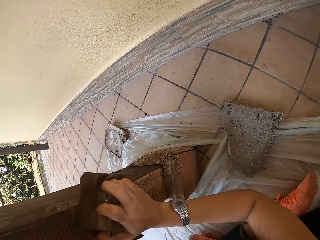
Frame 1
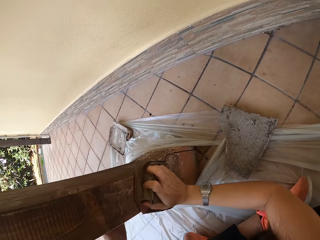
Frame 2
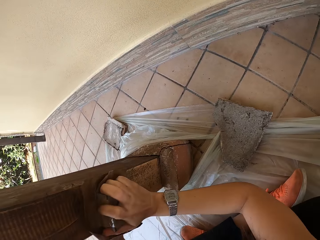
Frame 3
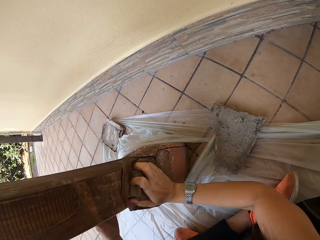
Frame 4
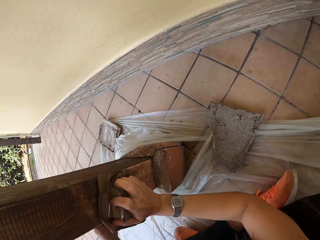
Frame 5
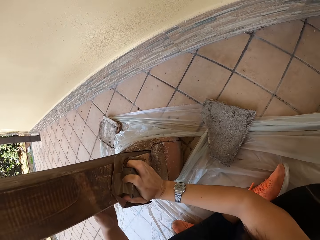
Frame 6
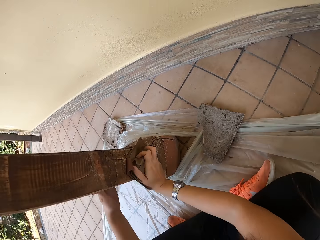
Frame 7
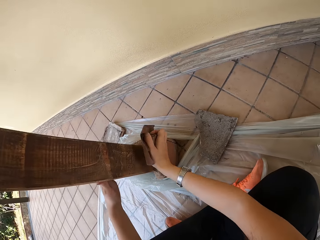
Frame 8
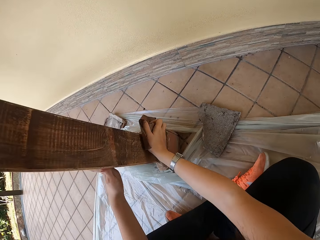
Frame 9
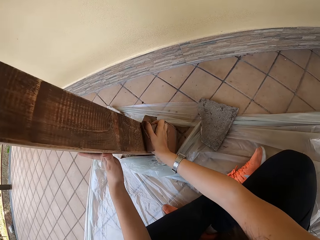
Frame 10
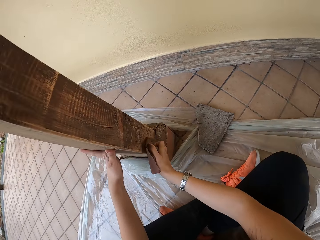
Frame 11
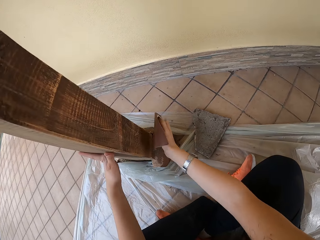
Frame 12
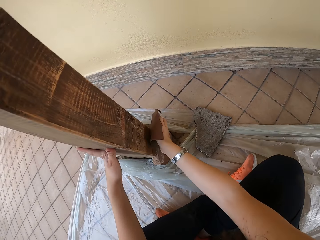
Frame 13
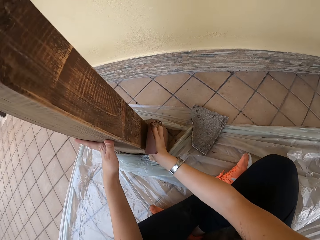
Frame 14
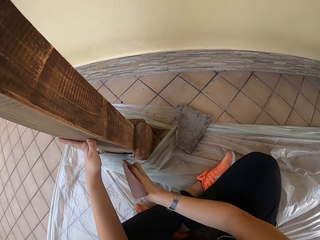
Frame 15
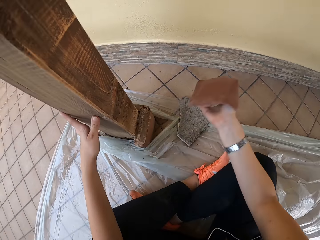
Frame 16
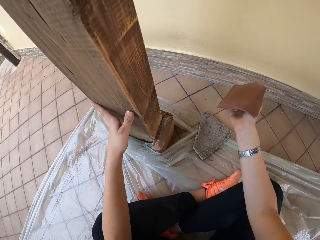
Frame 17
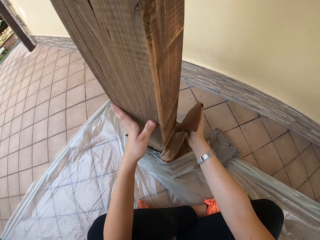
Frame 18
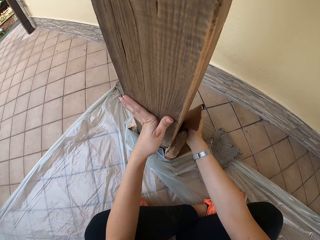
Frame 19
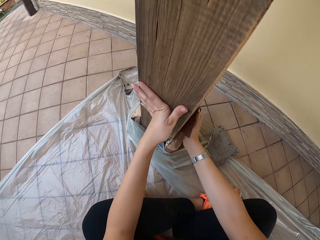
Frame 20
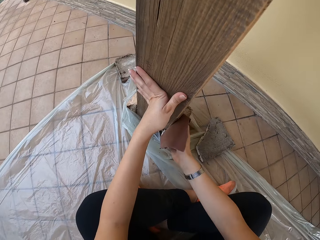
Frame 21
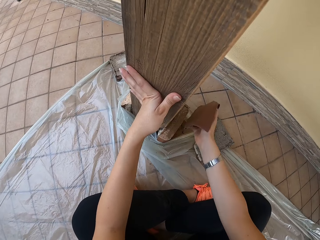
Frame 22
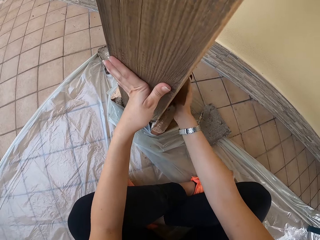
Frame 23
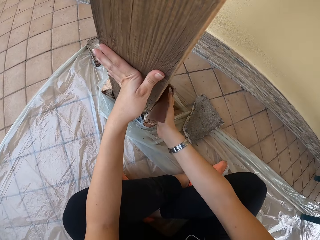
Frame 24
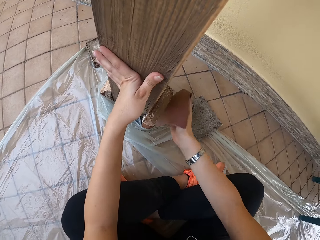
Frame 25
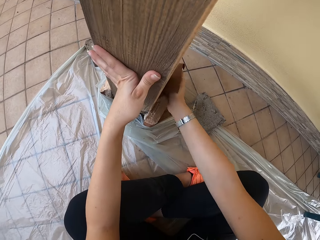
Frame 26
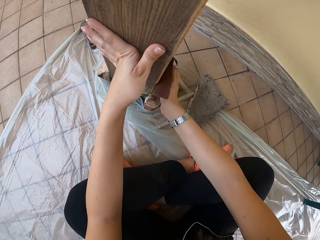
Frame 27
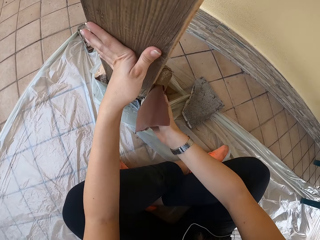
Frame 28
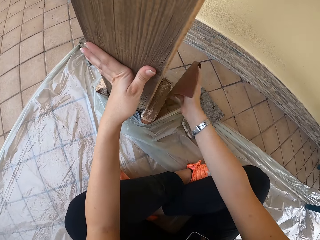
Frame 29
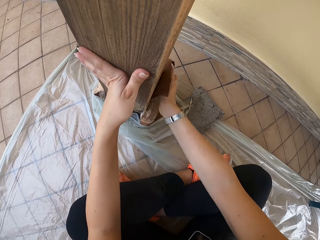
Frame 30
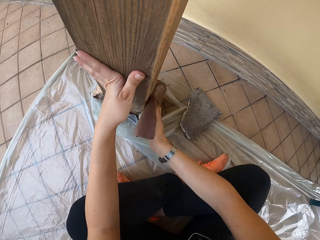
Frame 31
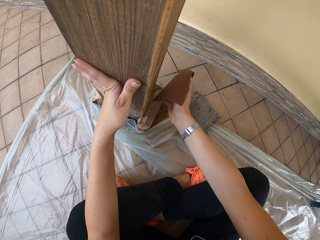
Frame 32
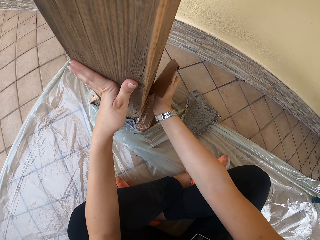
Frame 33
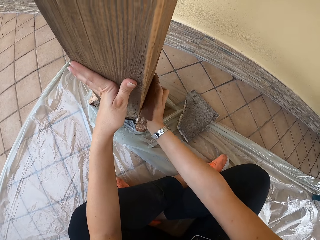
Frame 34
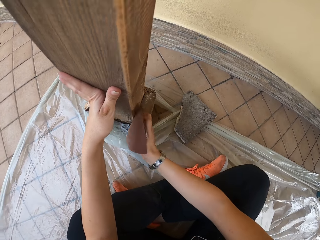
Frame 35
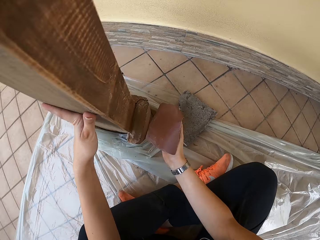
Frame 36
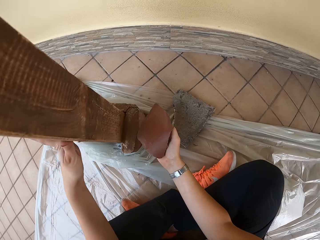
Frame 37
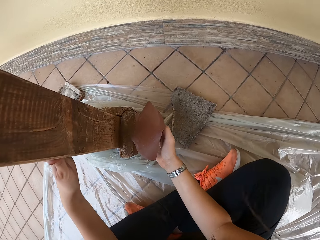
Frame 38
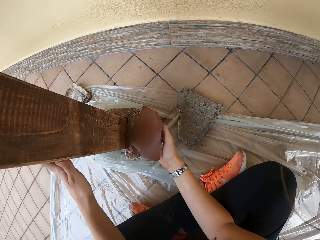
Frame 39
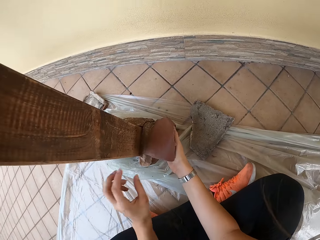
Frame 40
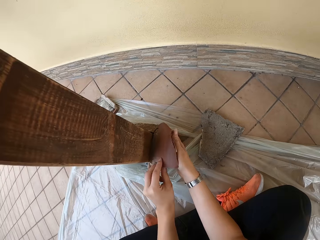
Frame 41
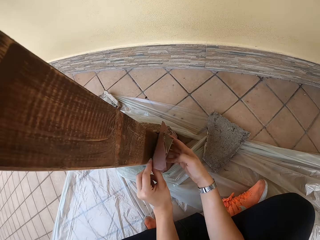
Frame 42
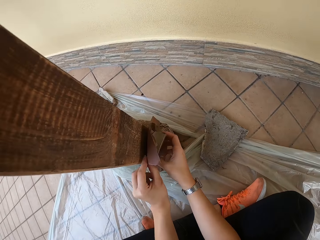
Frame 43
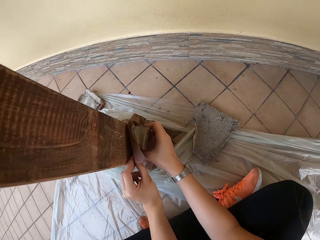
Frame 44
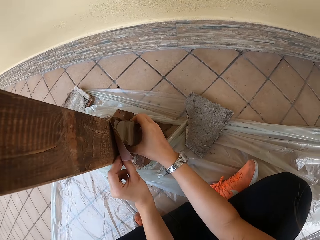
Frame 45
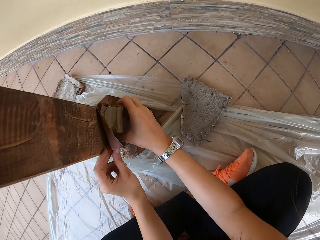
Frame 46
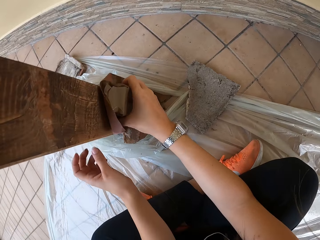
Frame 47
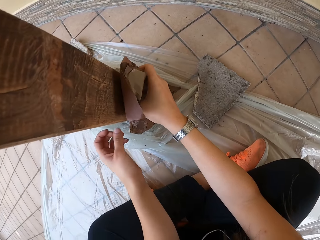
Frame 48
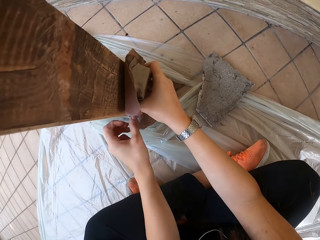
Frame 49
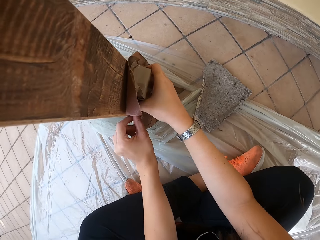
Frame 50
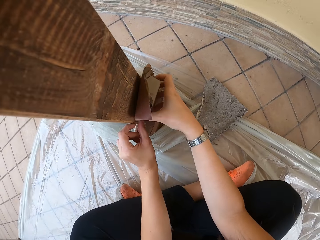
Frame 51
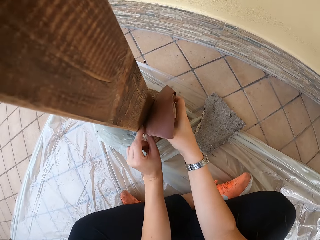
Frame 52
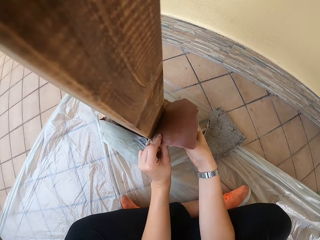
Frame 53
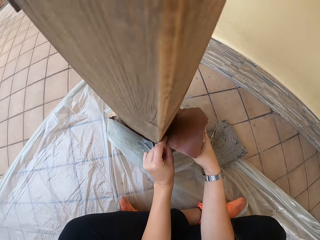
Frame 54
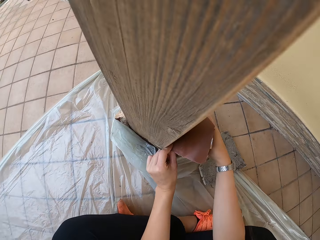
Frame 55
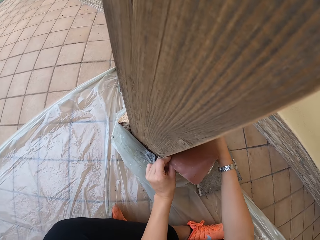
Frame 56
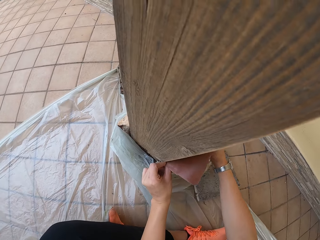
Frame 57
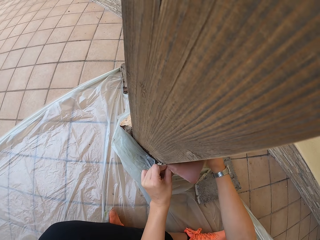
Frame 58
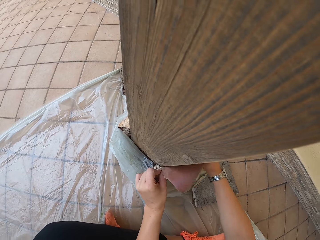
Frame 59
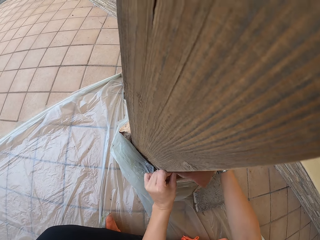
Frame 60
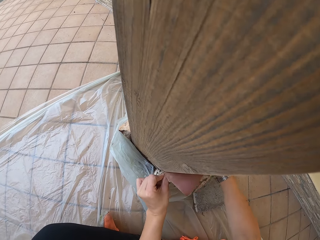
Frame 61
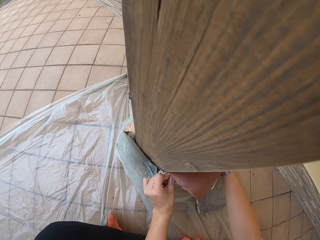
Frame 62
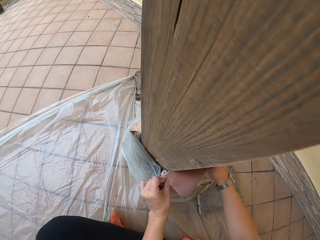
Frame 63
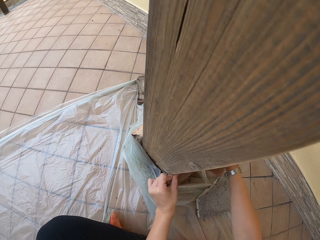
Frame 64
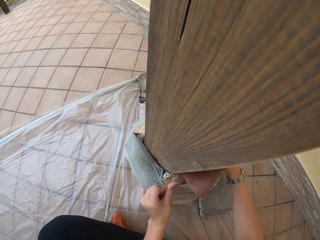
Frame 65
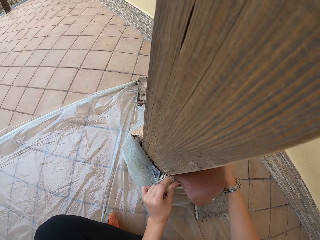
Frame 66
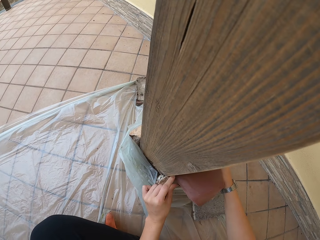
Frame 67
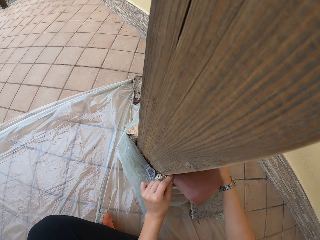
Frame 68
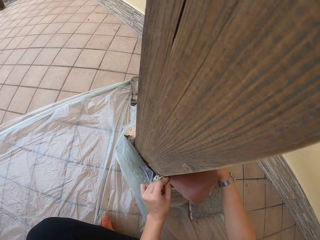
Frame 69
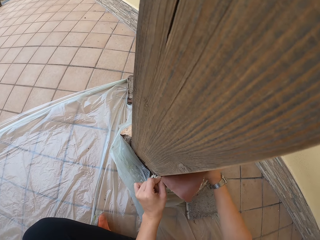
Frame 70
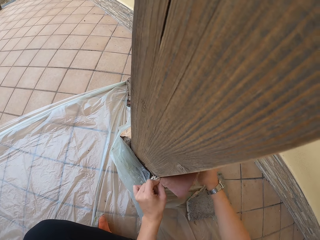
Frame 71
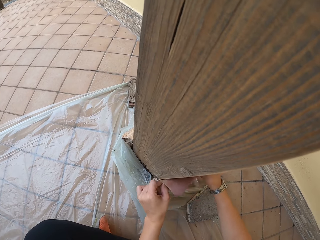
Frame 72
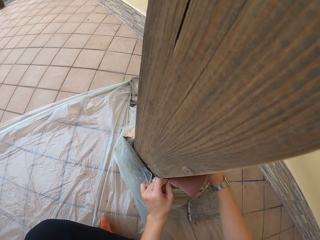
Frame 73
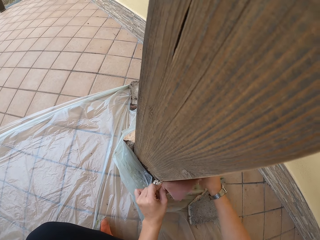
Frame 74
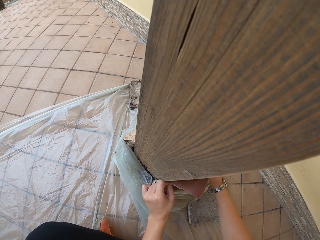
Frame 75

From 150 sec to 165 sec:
The camera wearer smoothens the pillar with the sandpaper in both her hands. She holds the sandpaper with both hands. She scrubs the wood with the sandpaper.

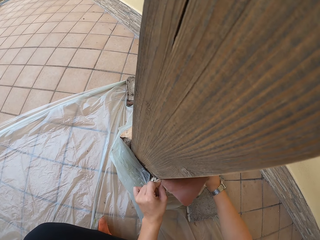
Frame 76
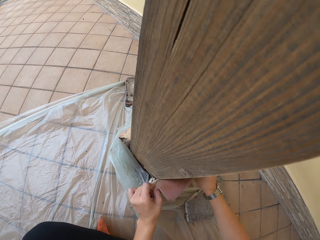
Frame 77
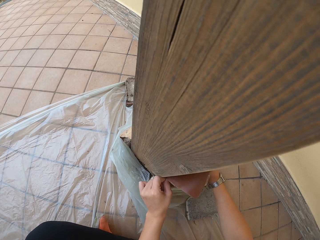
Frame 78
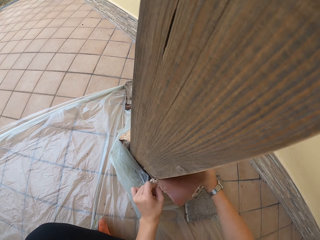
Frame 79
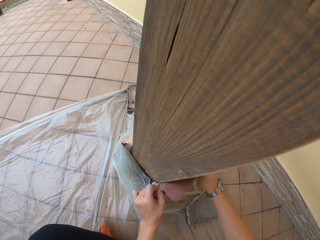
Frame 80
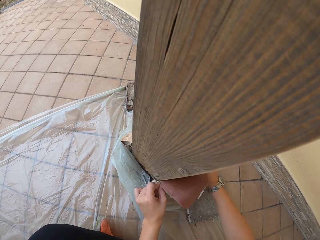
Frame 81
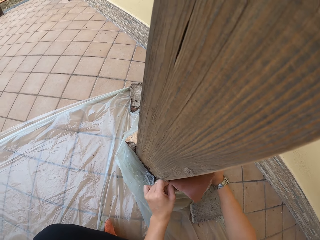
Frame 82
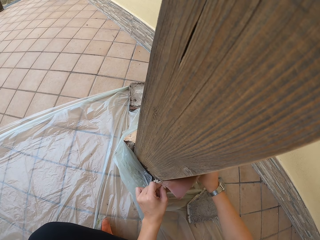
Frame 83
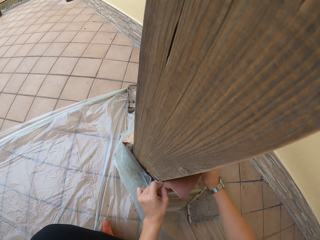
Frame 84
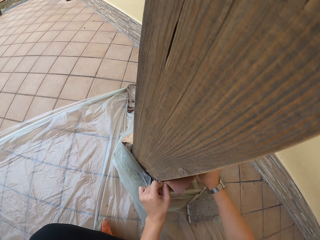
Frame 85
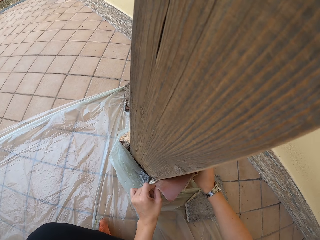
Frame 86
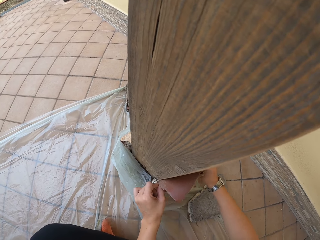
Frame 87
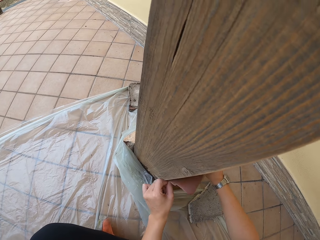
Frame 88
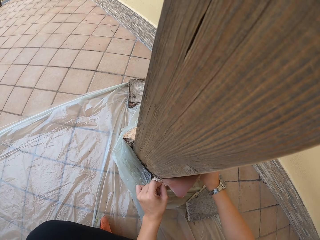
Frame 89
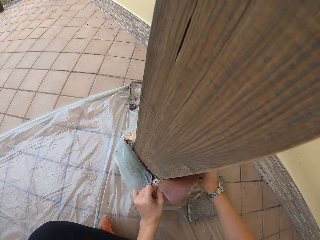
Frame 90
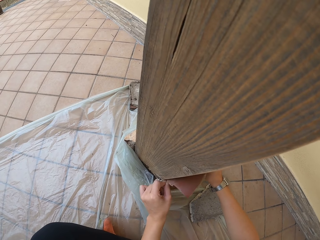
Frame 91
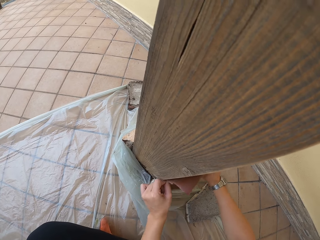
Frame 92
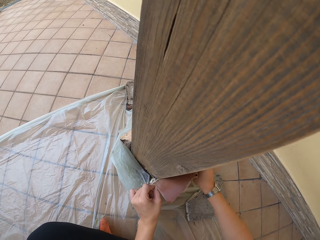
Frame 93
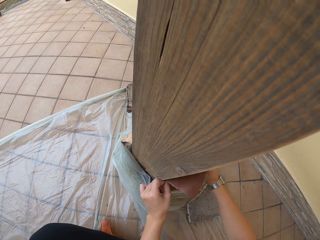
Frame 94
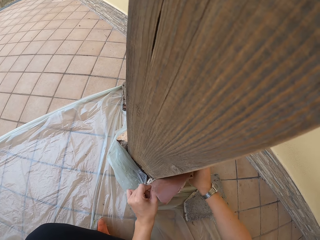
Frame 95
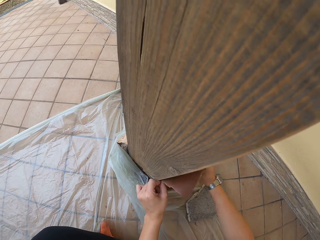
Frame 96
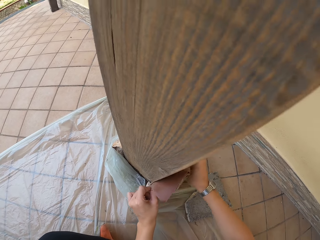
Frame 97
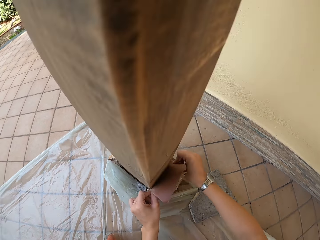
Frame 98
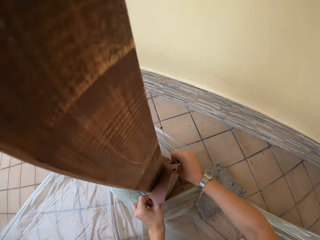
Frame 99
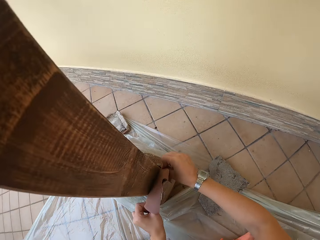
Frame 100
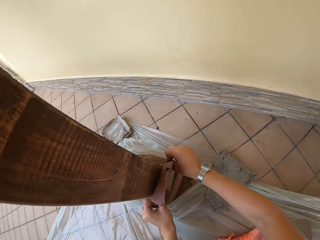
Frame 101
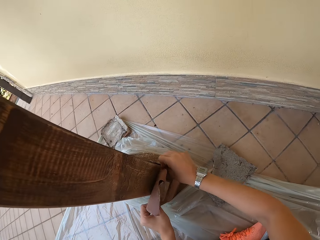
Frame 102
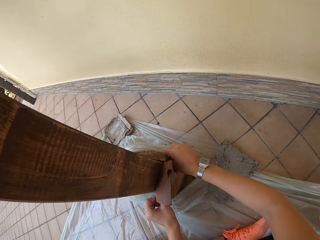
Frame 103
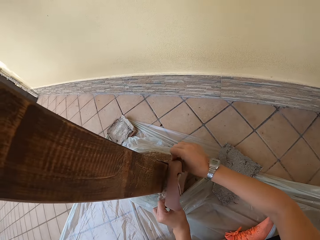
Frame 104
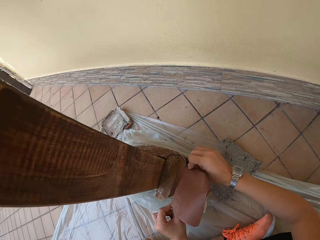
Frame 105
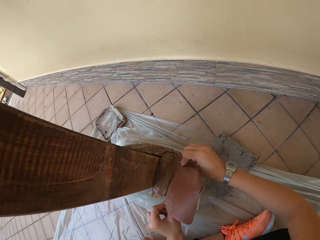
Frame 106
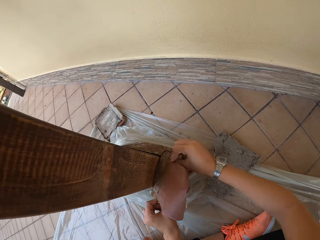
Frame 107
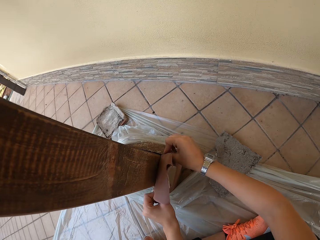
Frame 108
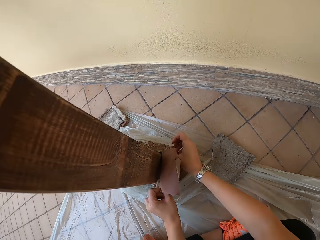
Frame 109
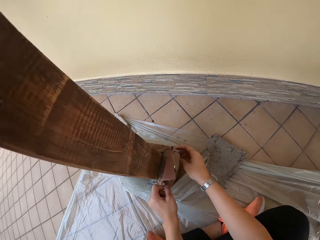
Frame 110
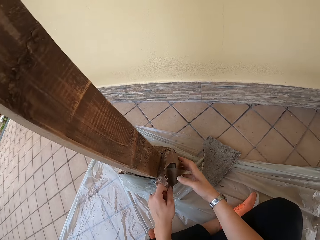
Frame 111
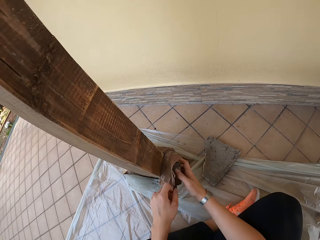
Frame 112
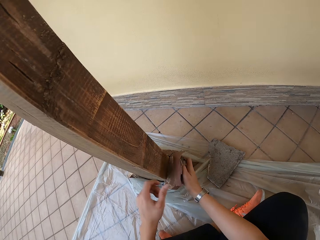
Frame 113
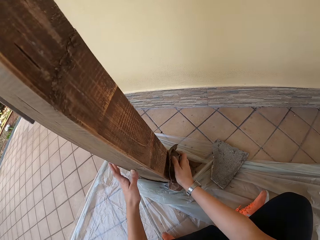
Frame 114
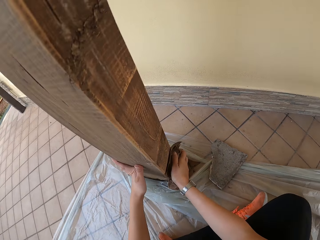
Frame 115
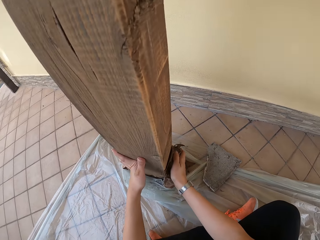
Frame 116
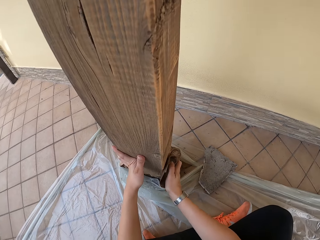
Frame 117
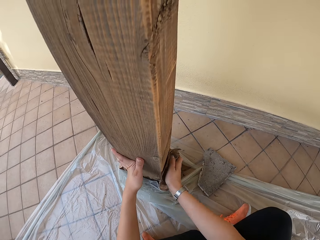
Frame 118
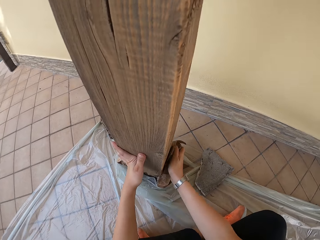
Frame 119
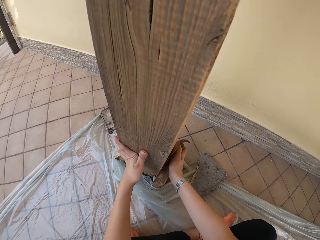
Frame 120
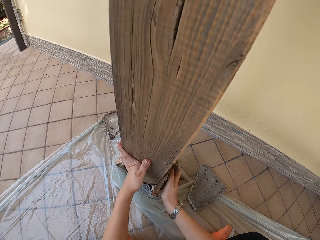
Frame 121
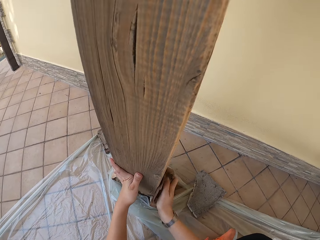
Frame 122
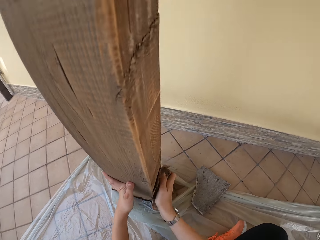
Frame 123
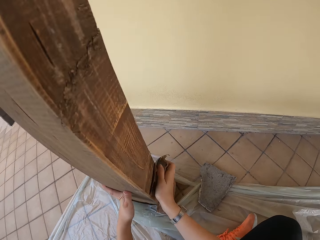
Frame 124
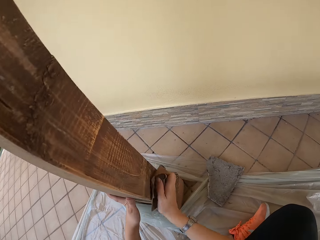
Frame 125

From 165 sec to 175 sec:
The camera wearer places her left hand on the pillar. She smoothens the pillar with the sandpaper in her right hand.
